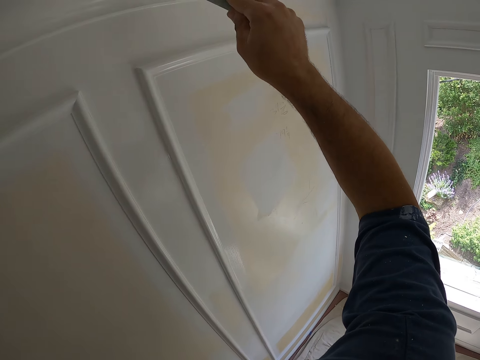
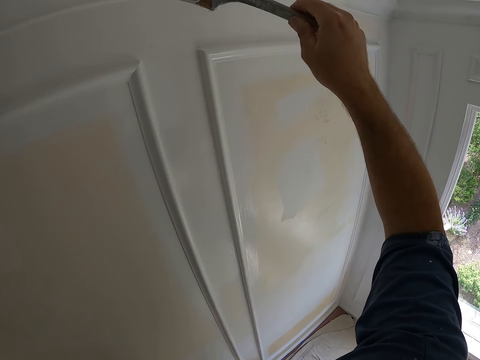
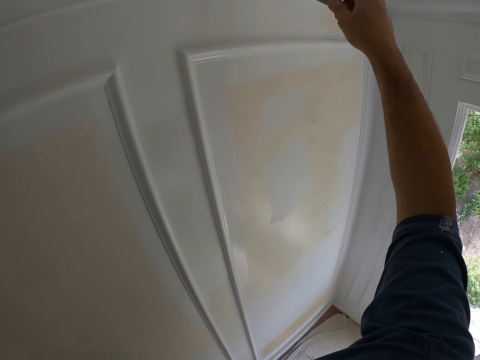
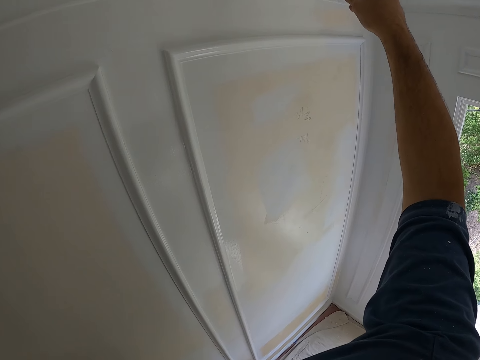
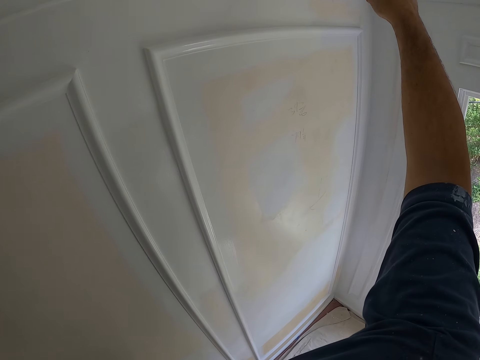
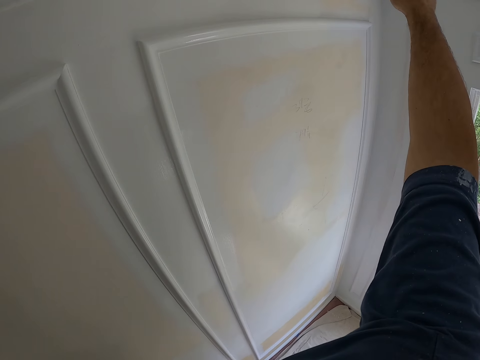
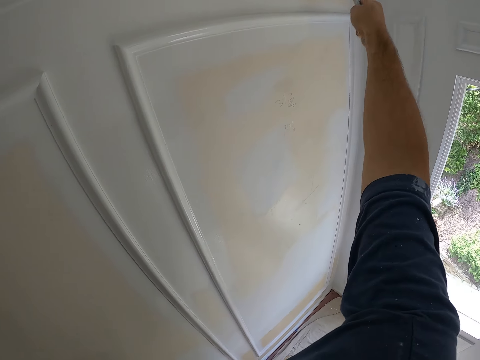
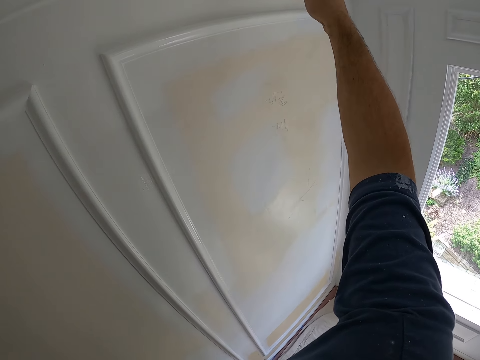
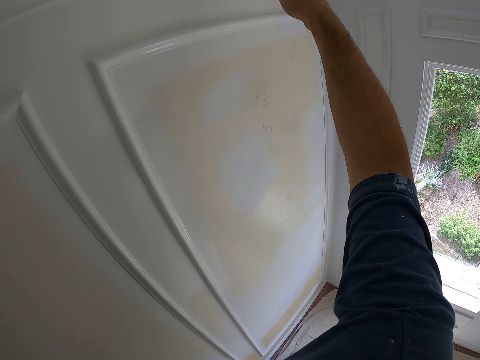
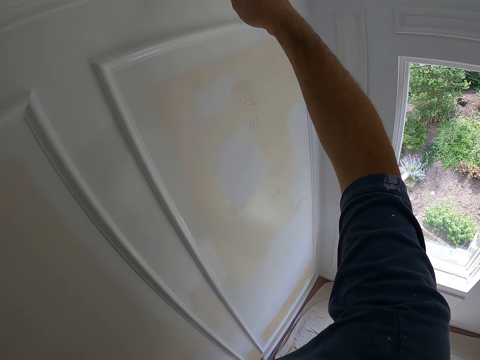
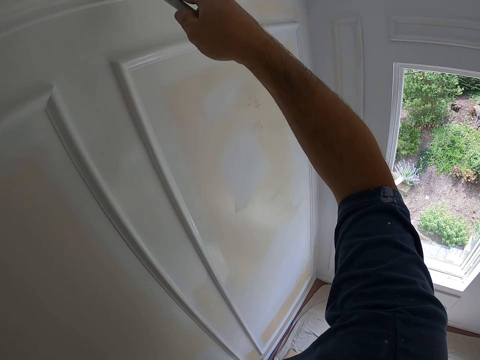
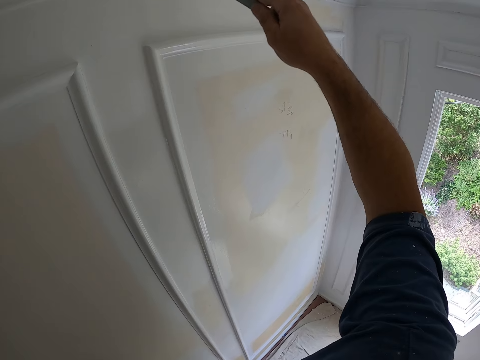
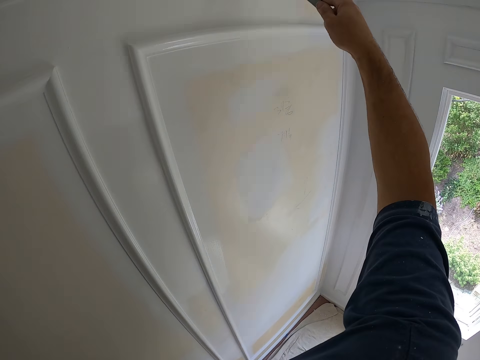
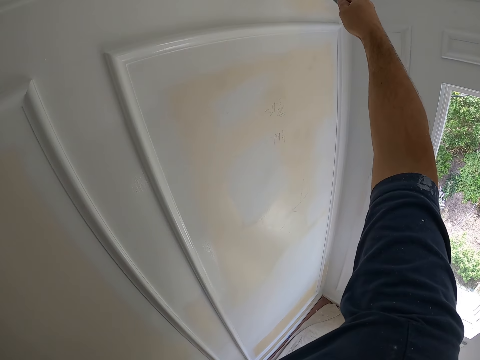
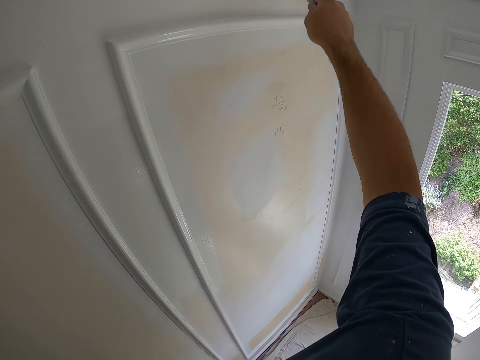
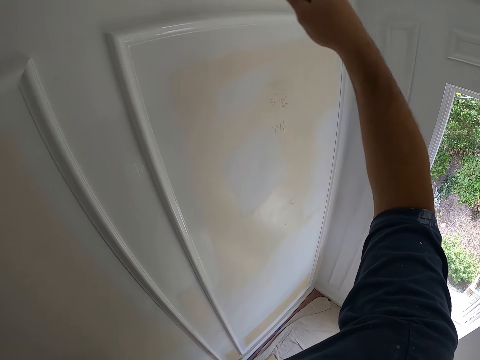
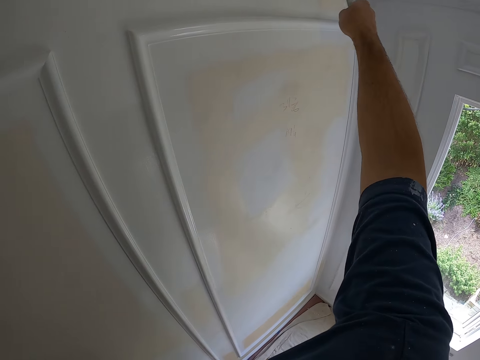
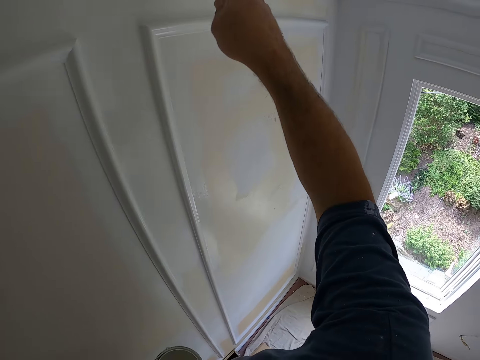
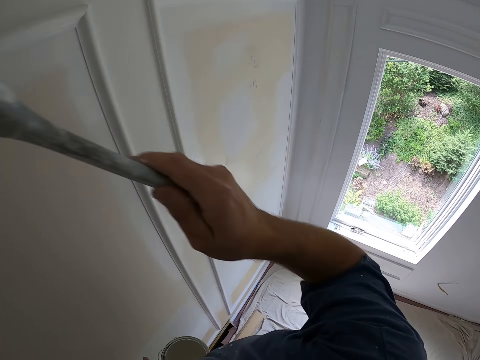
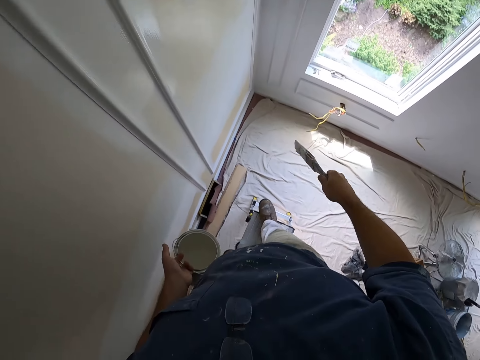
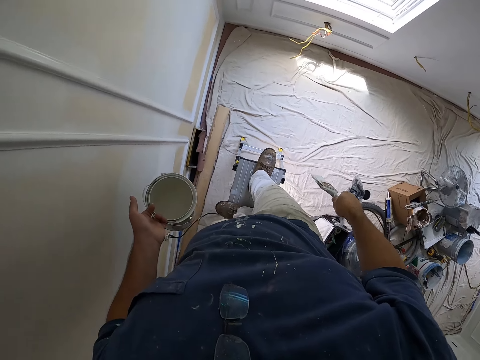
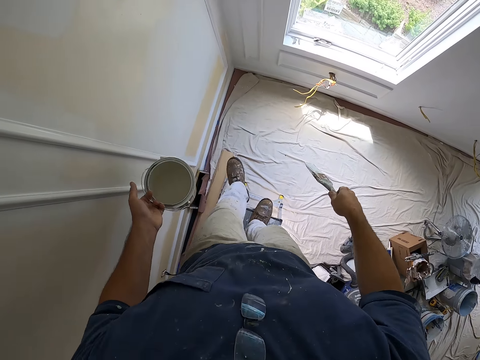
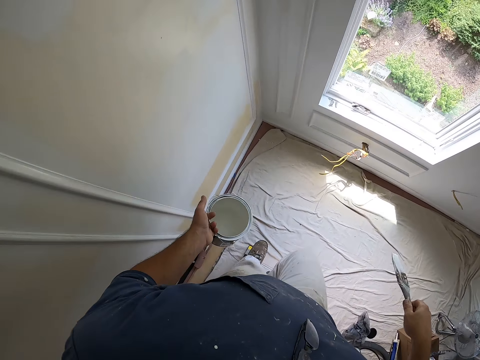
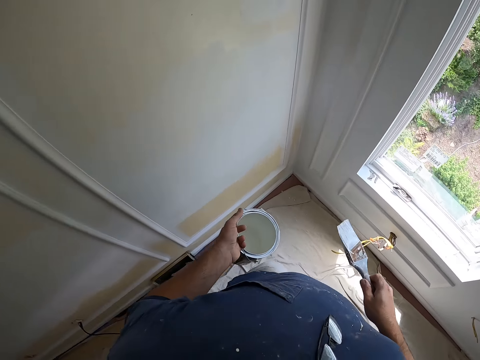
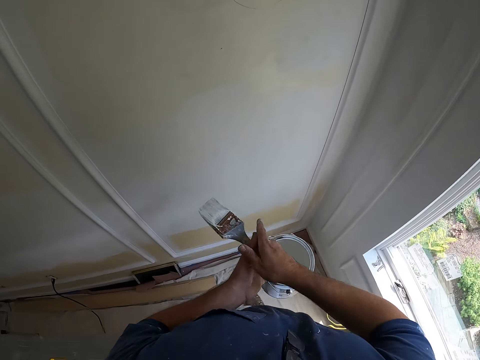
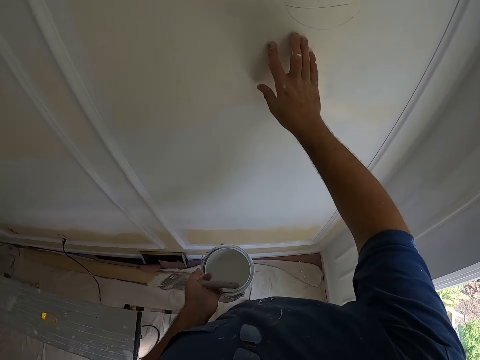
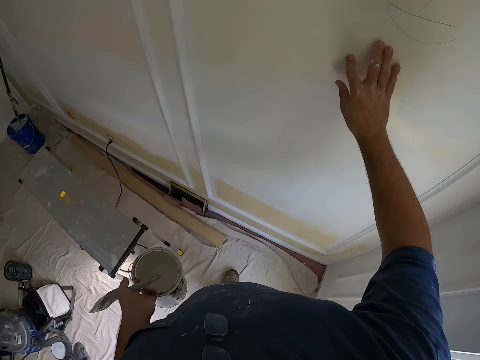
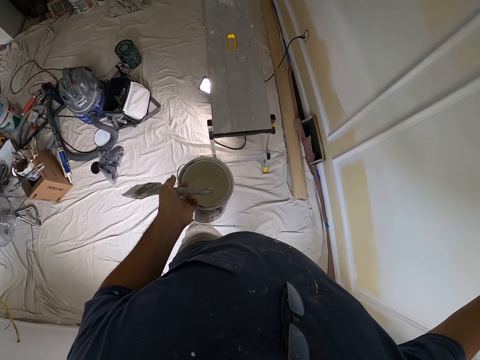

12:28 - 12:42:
The camera wearer drops from the bench. He passes the paint brush from his right hand to his left hand. He touches the wall with his right hand.

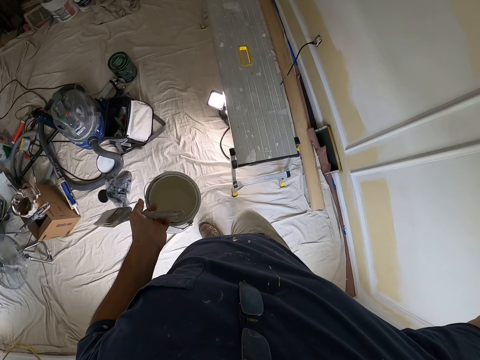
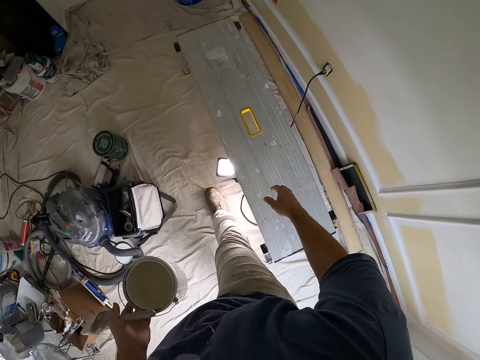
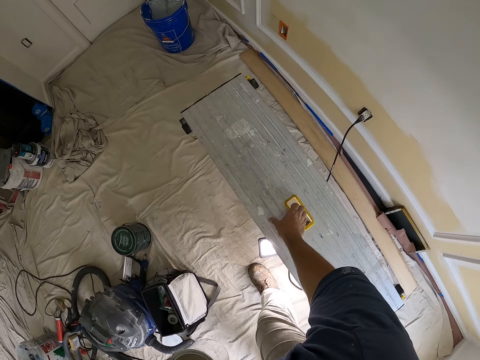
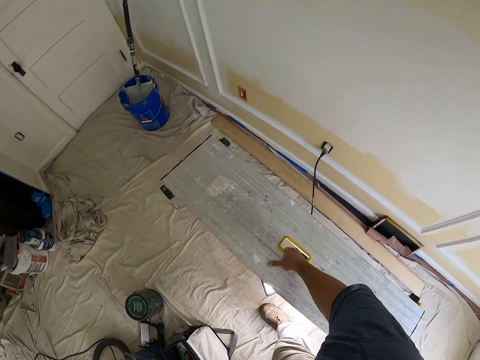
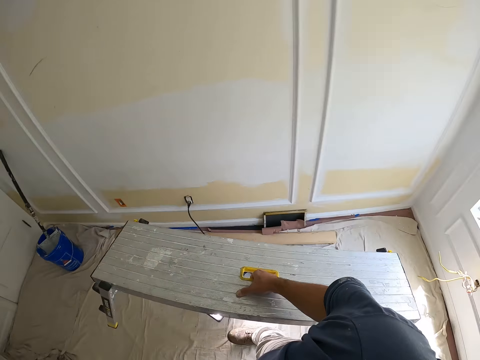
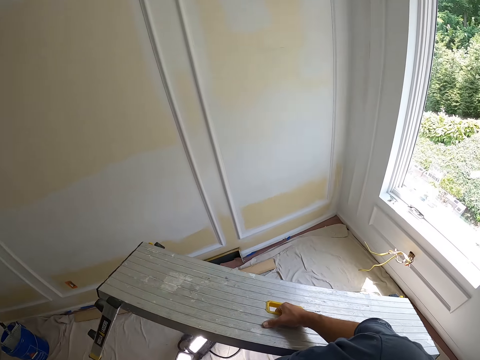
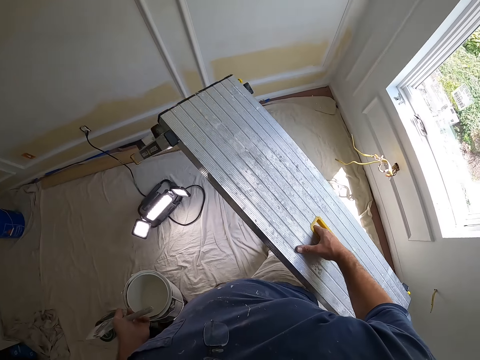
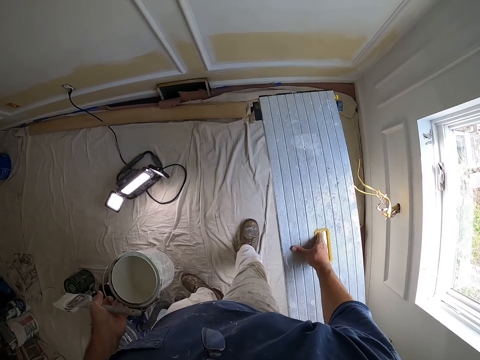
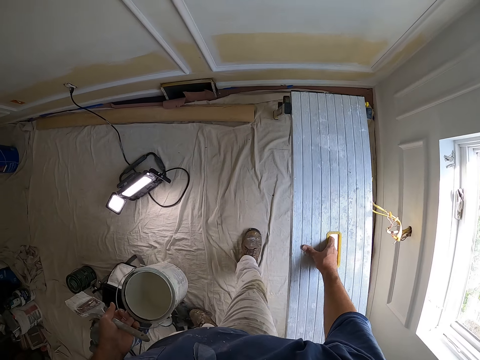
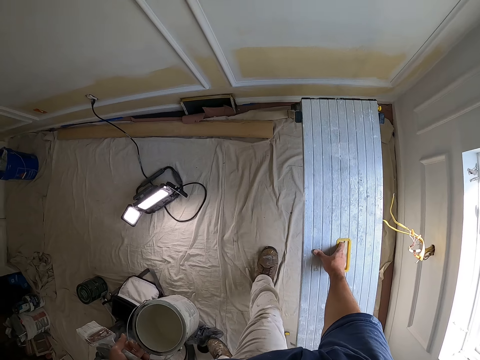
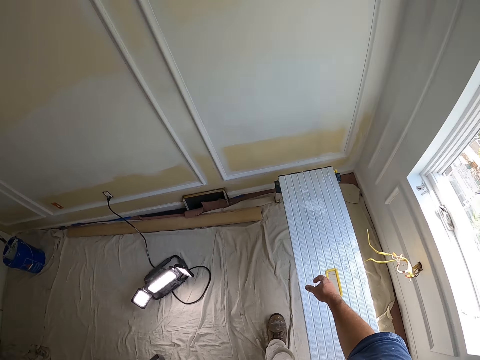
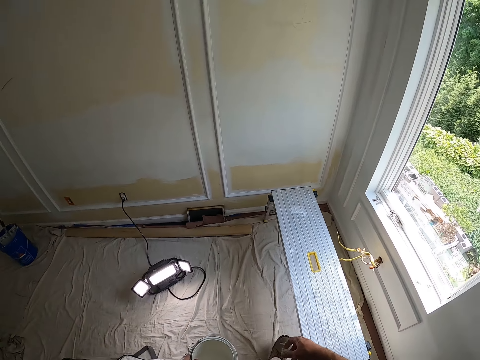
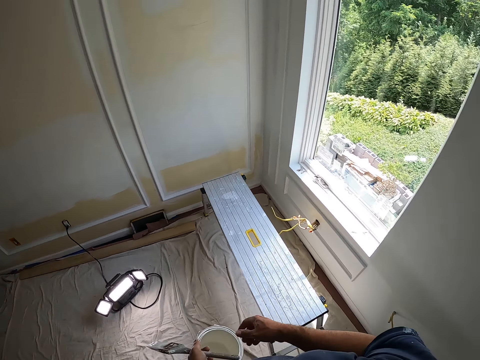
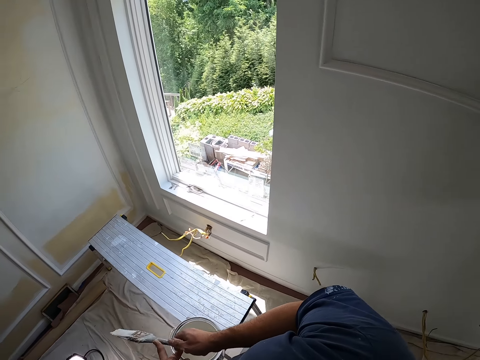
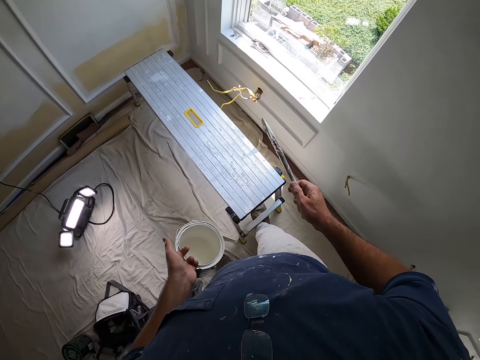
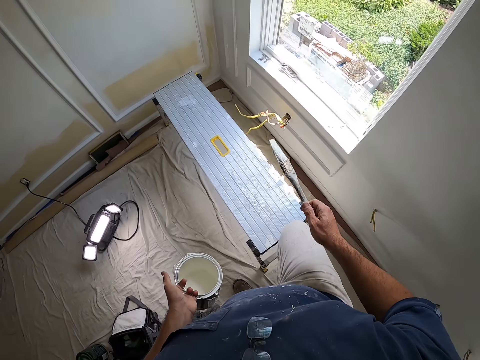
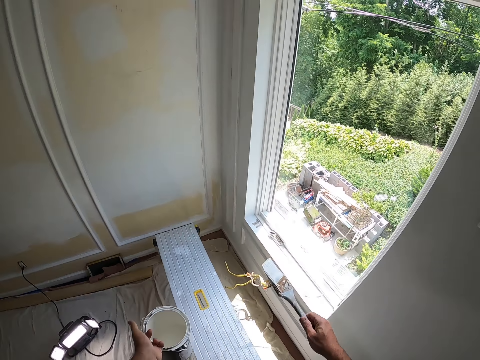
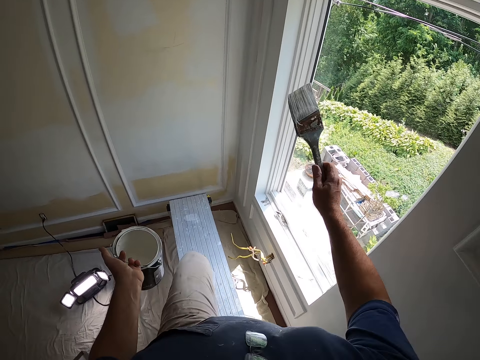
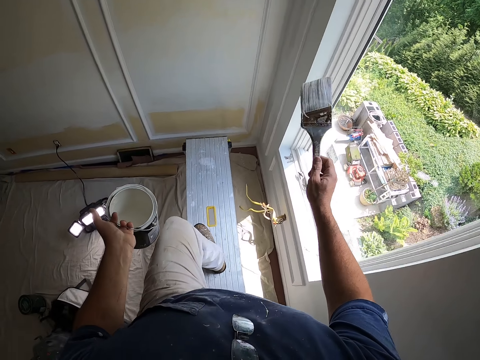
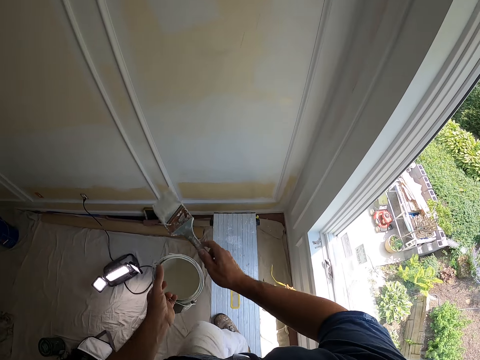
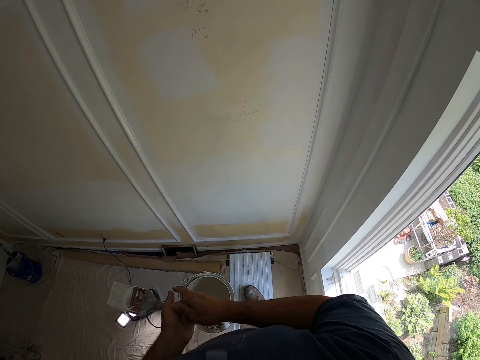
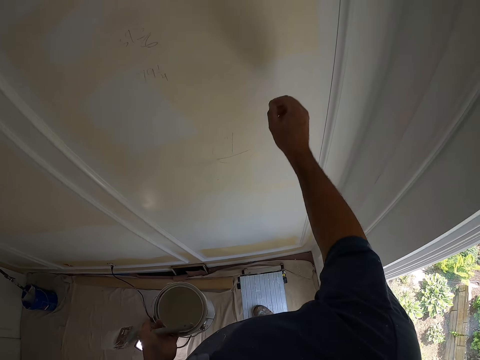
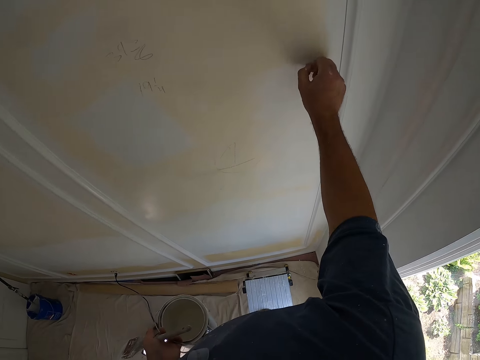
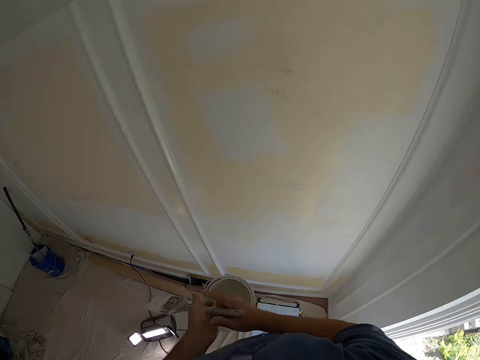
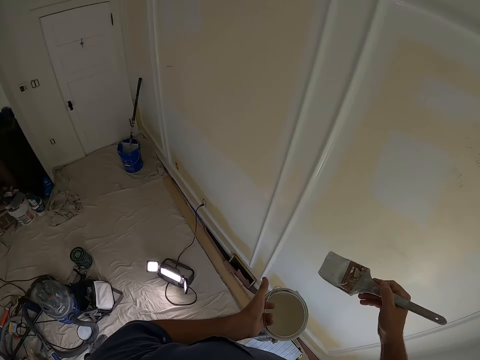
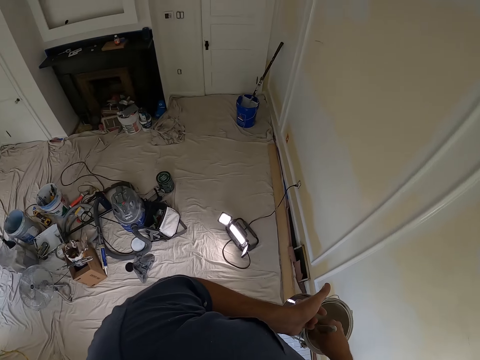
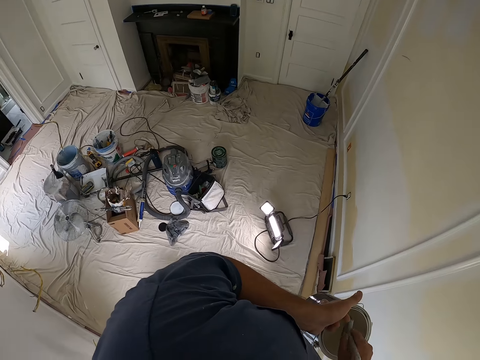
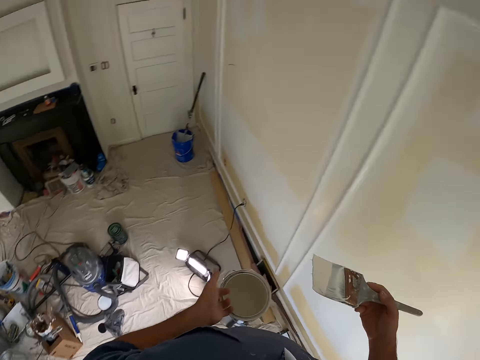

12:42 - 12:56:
The camera wearer carries the bench from the floor. He drops the bench on the floor. He passes the paint brush back to his right hand. He climbs the bench. He passes the paint brush from his right hand to his left hand. He touches the wall with his right hand. He handles the paint brush with his right hand. He dips the paint brush into the paint container.
